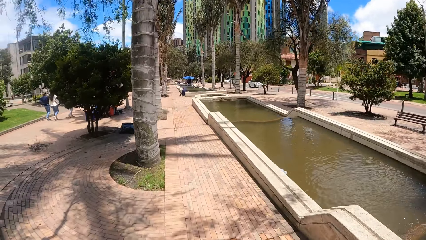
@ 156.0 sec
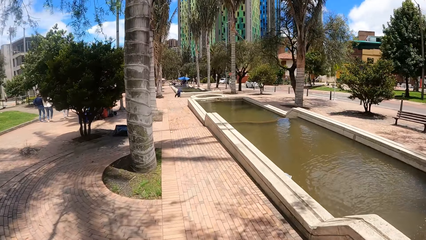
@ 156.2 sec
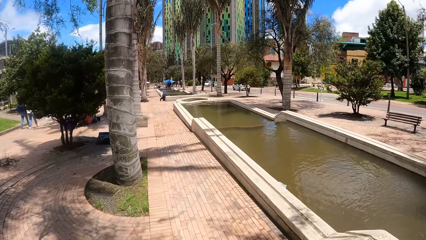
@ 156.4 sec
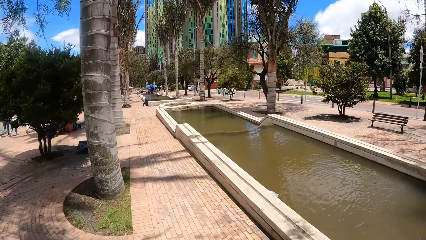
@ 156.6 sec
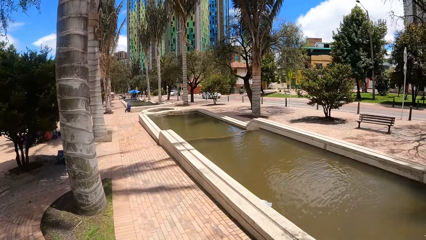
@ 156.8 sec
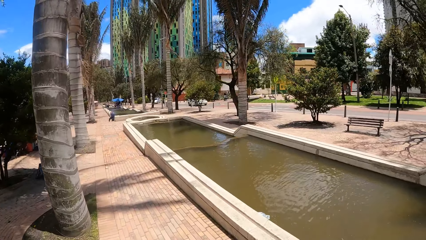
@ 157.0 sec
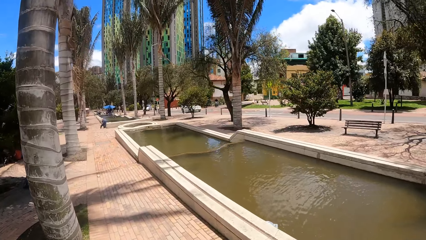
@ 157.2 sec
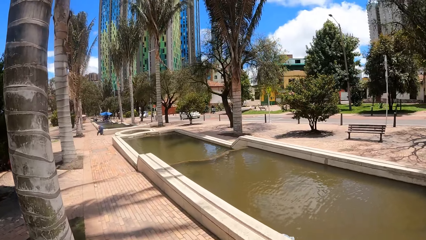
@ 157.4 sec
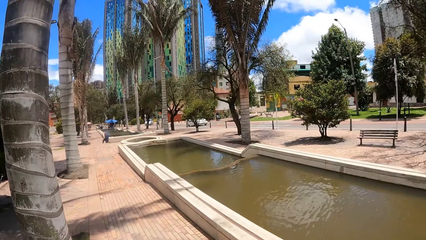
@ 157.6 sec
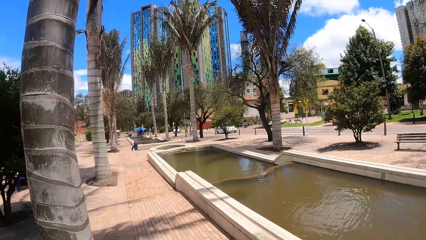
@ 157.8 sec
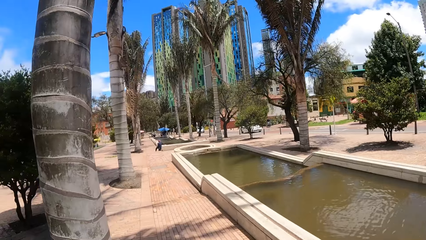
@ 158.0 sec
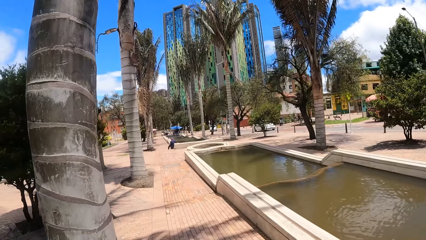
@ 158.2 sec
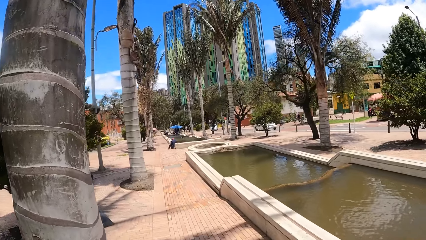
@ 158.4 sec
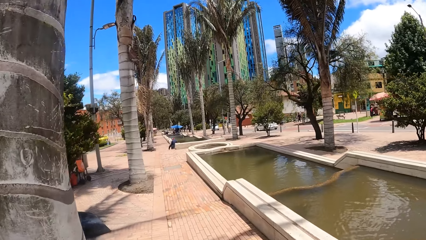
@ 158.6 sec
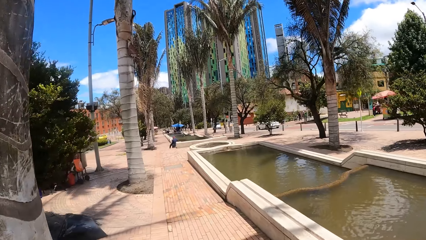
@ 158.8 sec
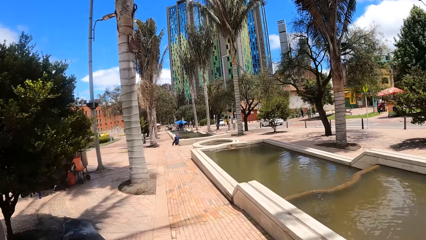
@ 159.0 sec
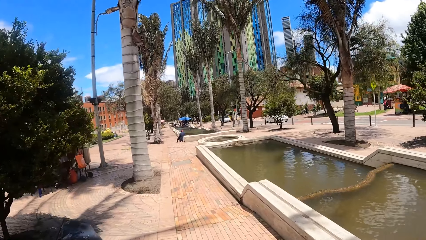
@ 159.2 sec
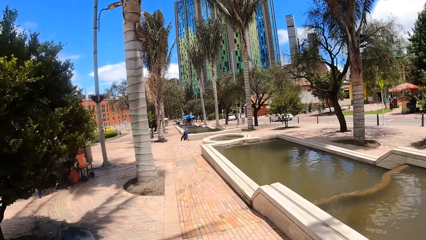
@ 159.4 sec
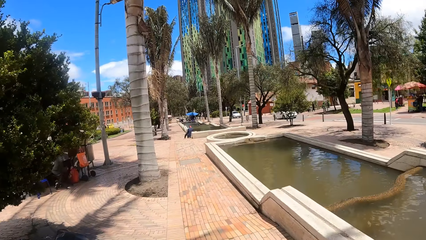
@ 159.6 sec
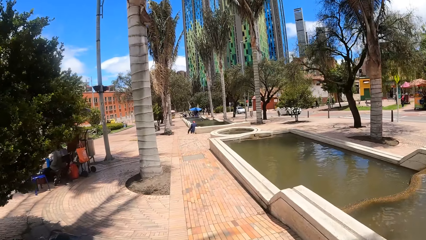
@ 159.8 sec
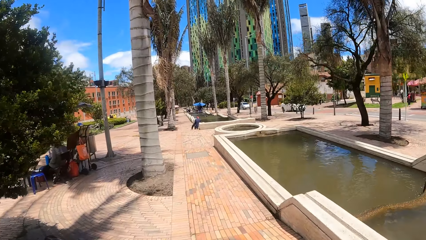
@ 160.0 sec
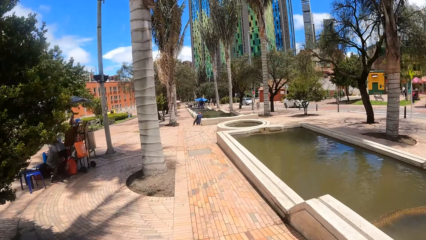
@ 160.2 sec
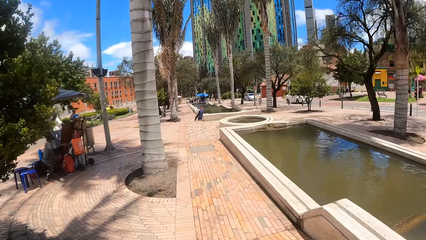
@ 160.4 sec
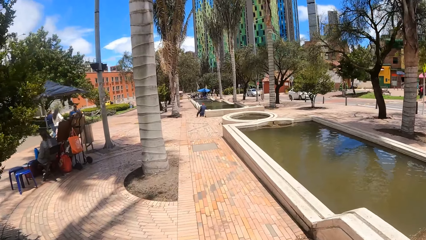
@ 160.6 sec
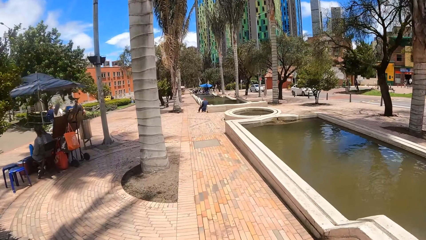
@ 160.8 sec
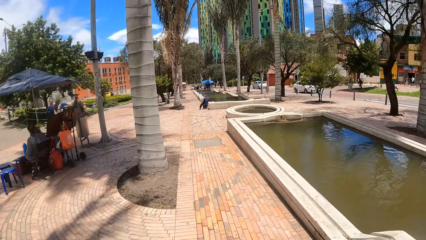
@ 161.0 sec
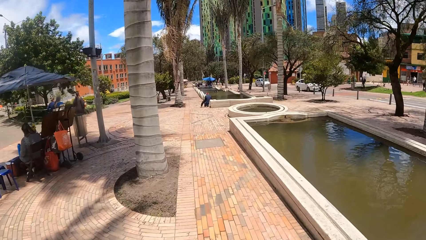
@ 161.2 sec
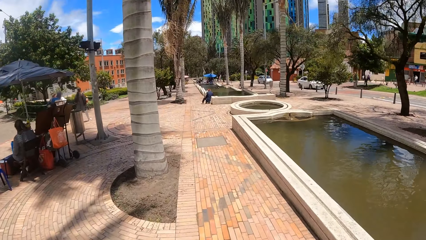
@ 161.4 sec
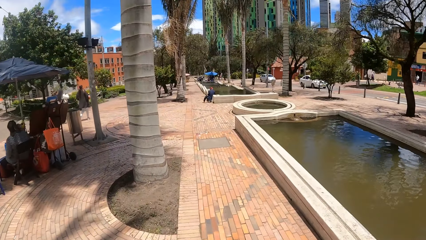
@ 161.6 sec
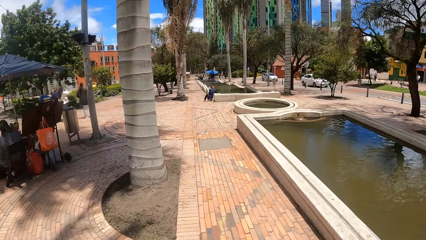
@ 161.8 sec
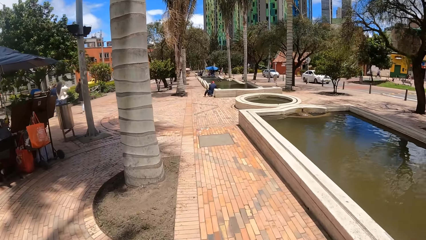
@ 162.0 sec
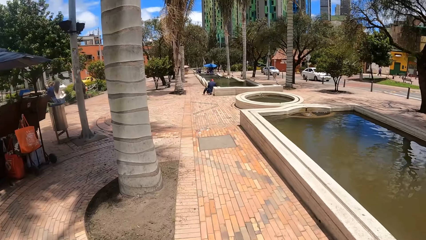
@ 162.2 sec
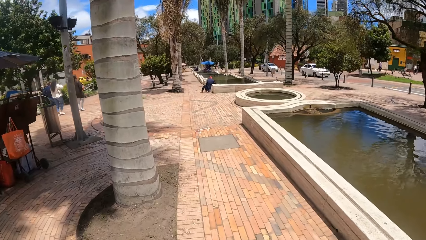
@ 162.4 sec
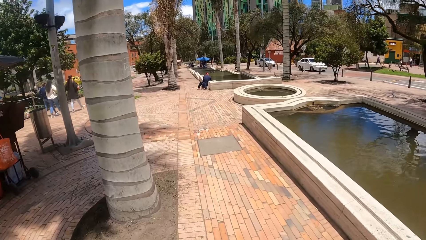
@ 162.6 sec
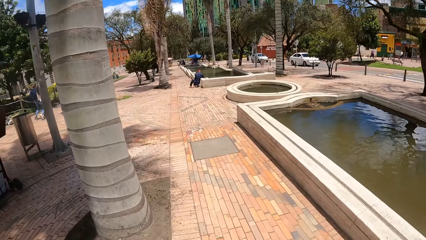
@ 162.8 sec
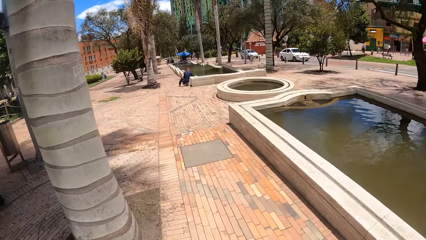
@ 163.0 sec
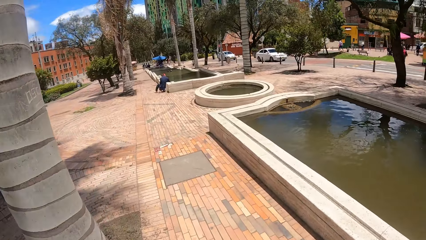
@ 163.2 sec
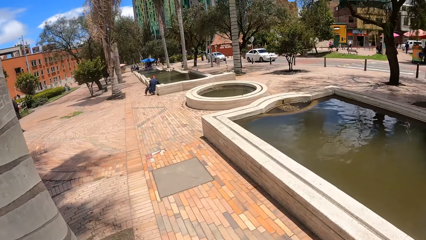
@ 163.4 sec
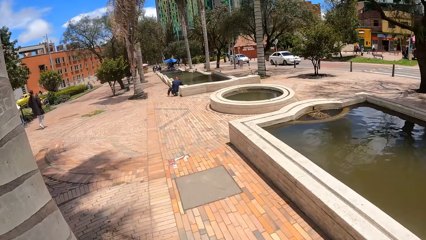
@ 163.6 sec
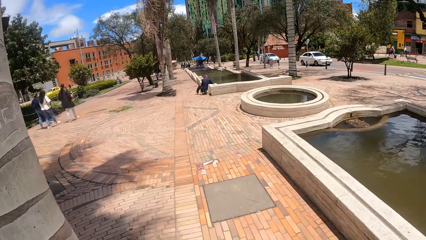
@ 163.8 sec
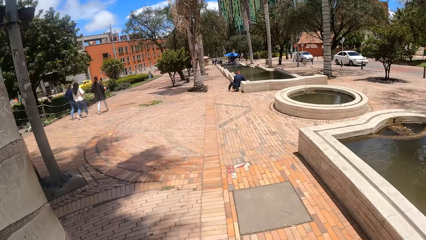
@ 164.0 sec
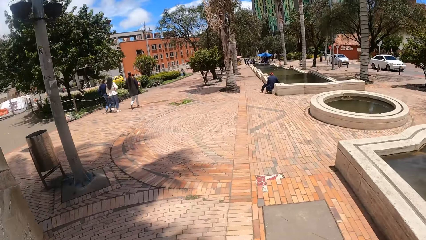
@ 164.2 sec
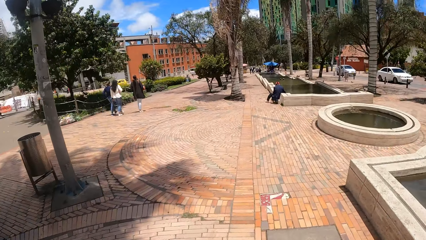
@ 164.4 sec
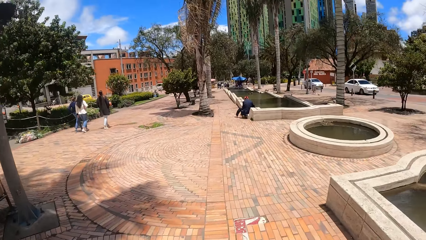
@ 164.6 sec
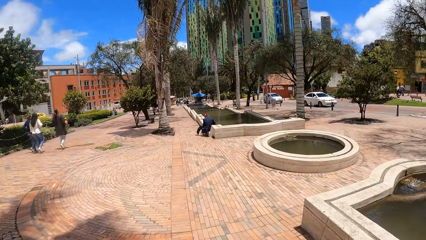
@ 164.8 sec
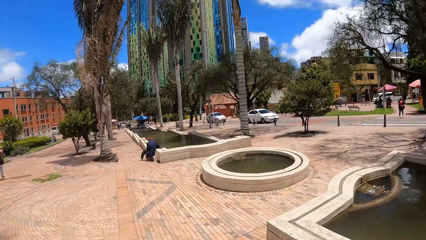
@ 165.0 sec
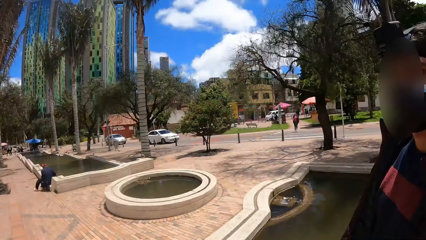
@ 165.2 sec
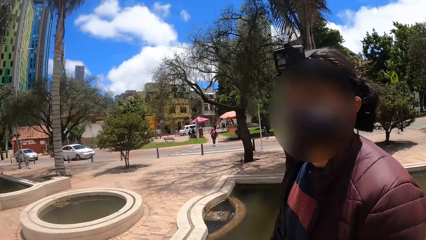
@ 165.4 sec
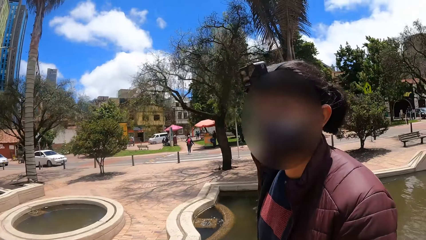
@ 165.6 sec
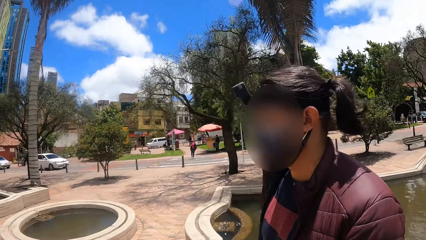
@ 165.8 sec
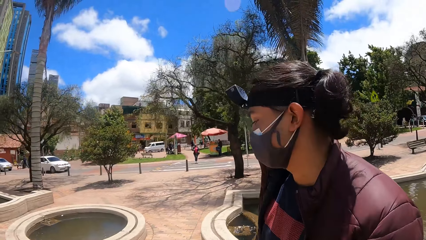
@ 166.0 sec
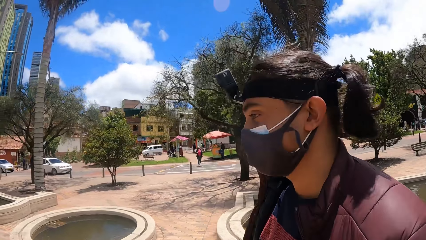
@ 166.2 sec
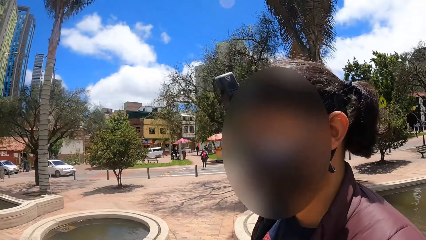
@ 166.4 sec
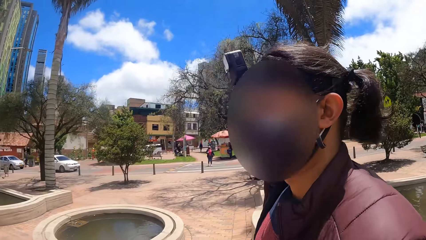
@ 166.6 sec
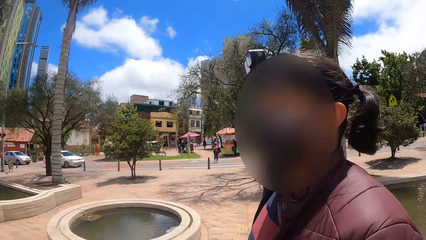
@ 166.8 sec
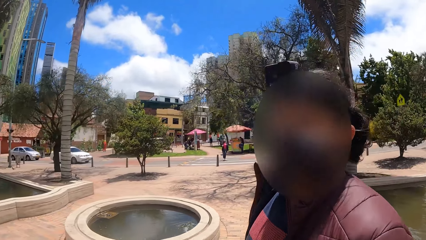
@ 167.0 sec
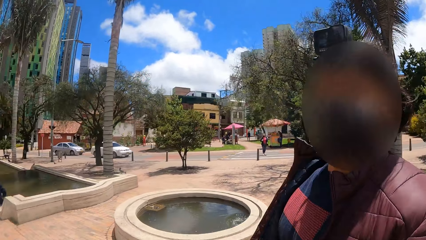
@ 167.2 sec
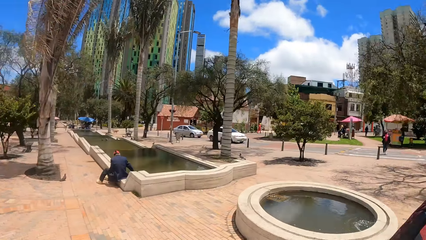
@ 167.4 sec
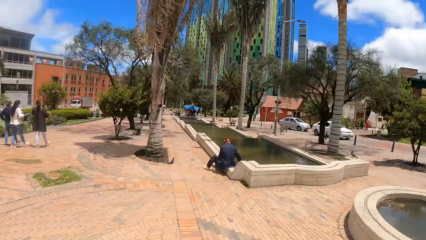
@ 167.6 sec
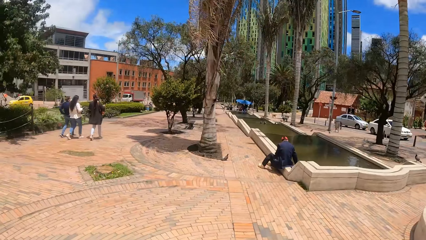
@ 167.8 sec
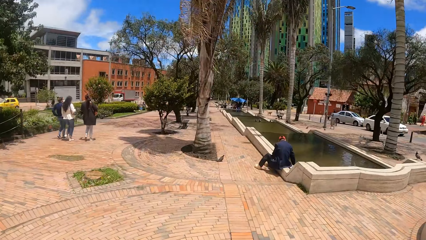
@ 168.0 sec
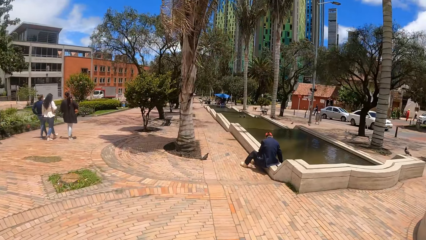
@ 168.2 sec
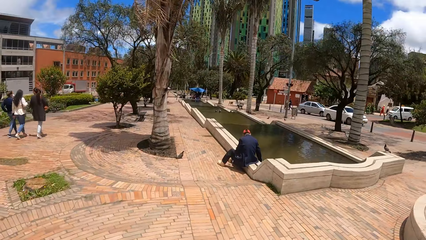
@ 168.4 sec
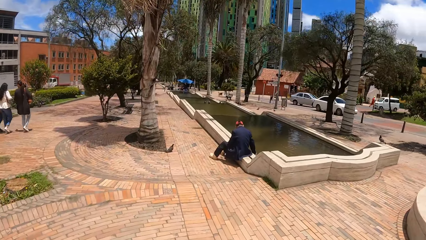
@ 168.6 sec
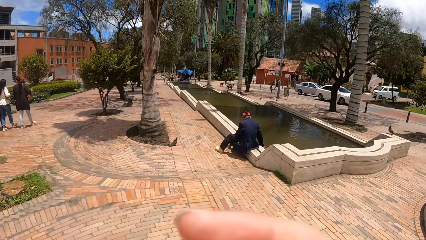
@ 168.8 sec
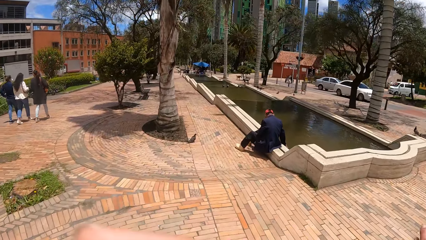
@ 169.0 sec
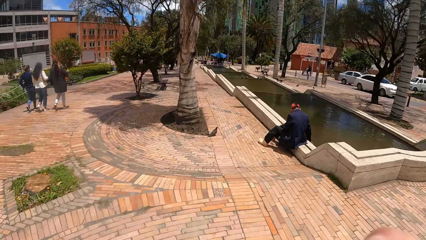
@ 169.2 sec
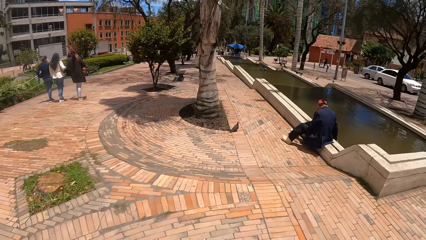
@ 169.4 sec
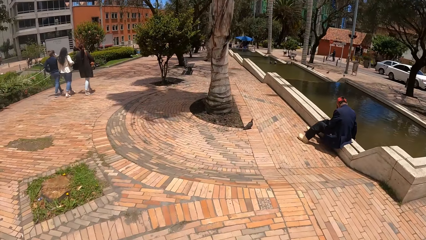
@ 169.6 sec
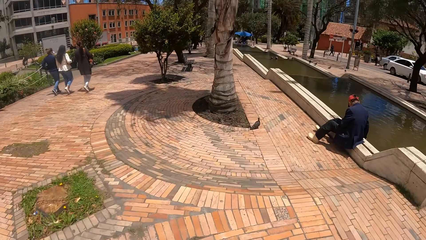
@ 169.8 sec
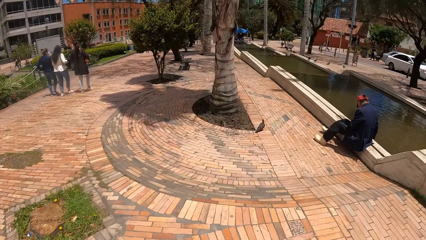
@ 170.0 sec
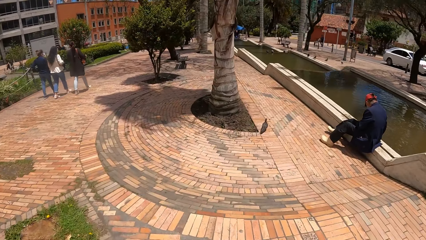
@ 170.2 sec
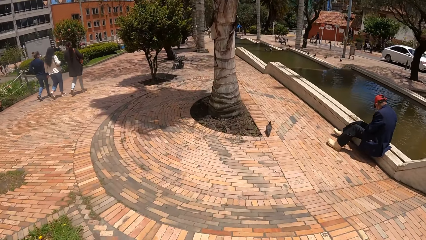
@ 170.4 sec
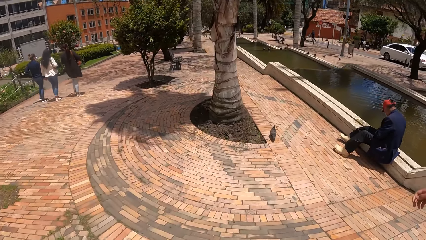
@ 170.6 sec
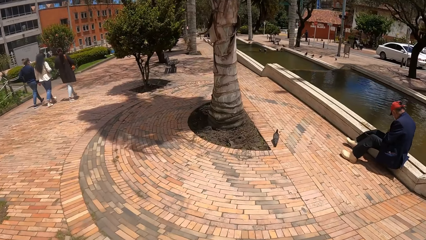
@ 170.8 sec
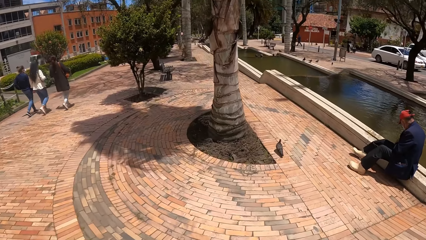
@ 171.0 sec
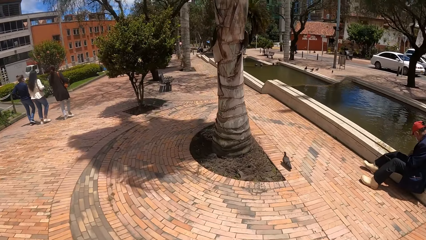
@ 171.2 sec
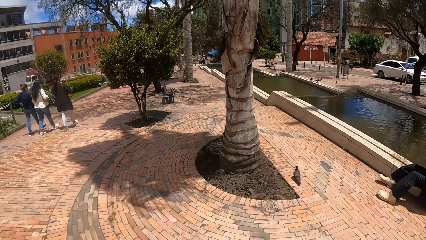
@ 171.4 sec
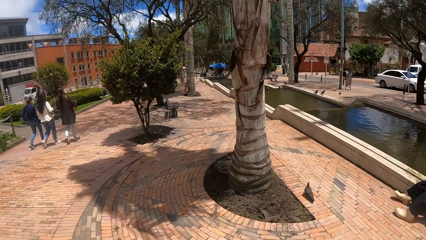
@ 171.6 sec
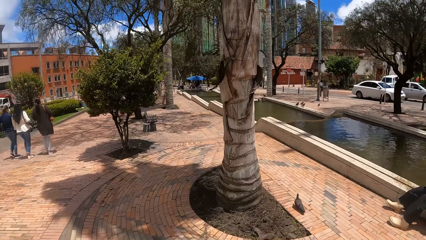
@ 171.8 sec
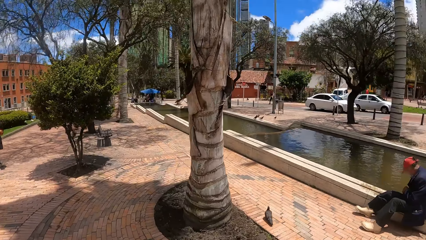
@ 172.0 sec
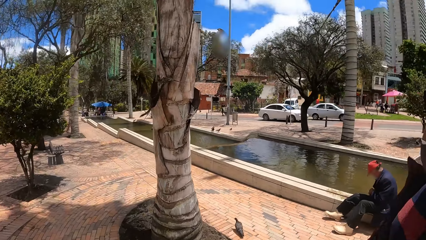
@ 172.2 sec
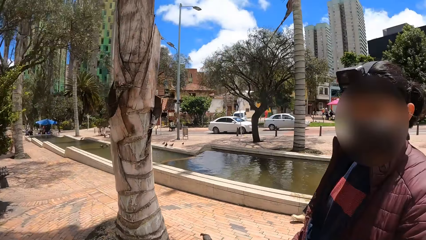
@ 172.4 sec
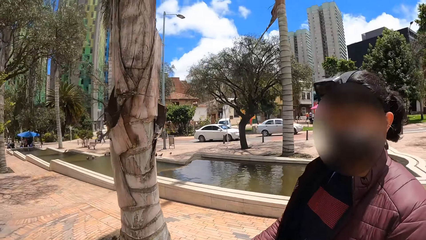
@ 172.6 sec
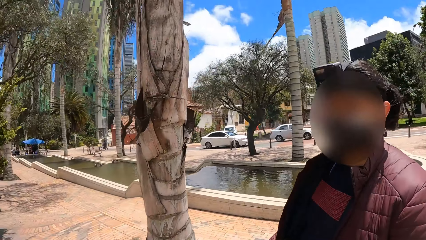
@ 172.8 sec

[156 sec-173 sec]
The camera wearer interacts with a woman. They look around.
